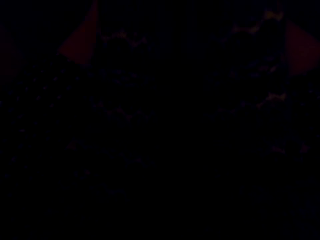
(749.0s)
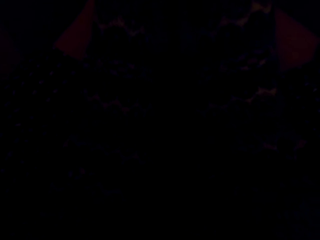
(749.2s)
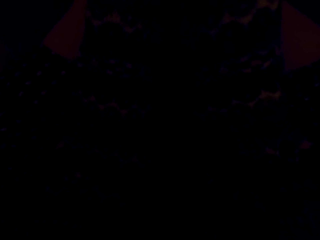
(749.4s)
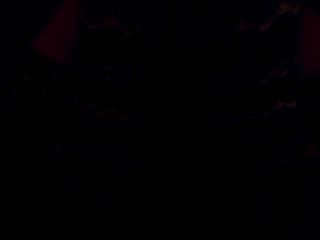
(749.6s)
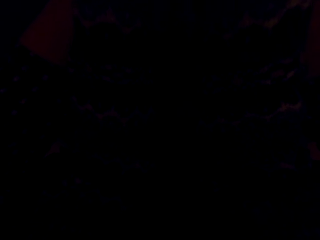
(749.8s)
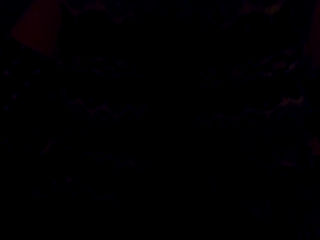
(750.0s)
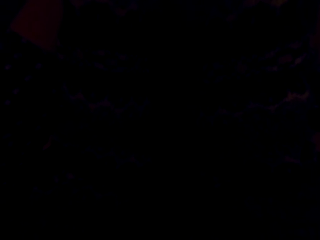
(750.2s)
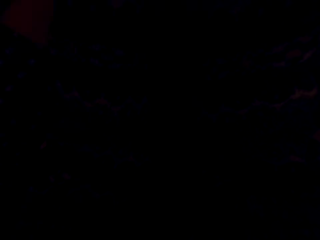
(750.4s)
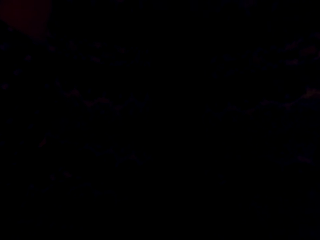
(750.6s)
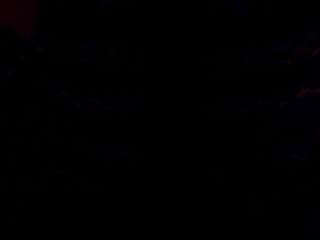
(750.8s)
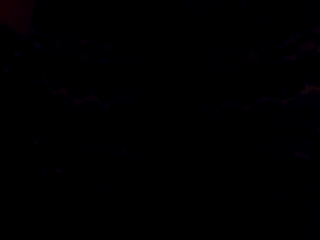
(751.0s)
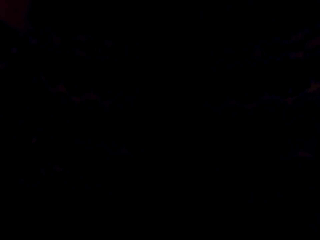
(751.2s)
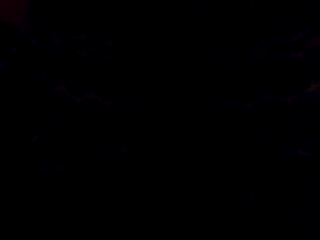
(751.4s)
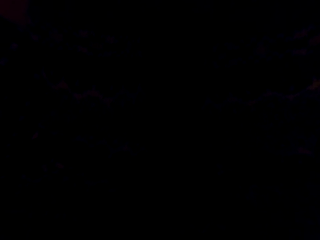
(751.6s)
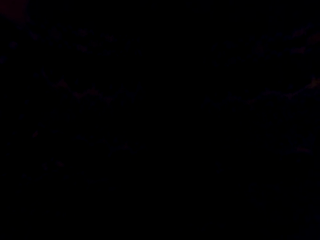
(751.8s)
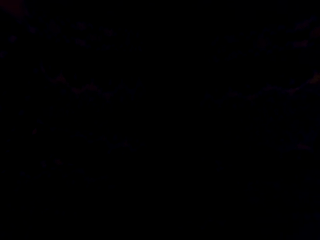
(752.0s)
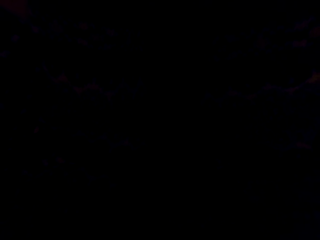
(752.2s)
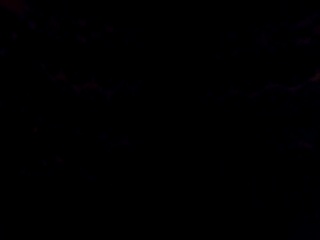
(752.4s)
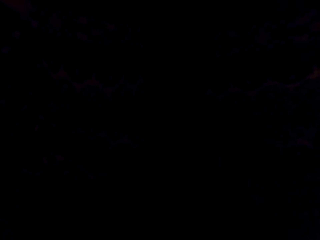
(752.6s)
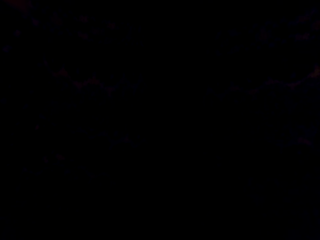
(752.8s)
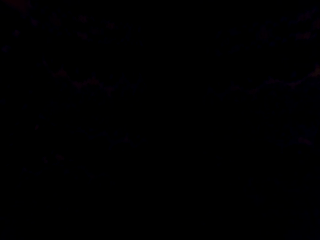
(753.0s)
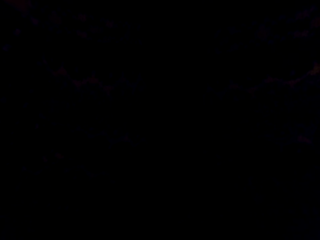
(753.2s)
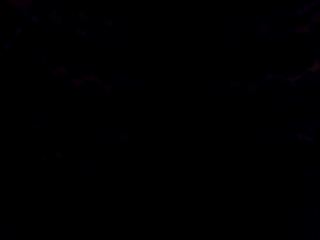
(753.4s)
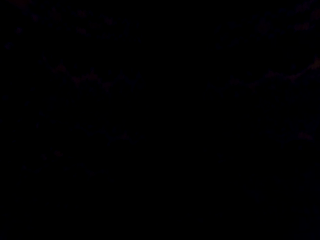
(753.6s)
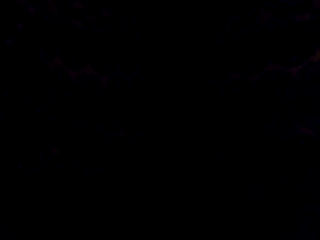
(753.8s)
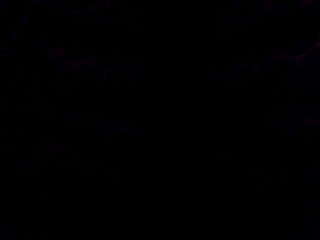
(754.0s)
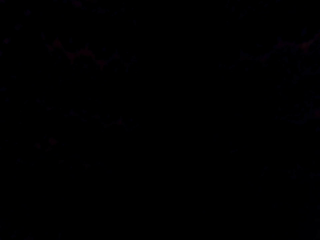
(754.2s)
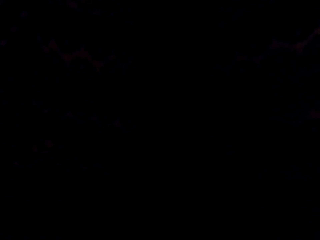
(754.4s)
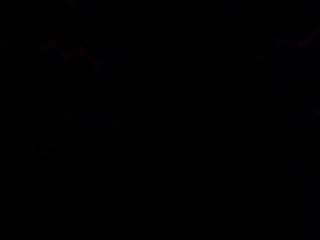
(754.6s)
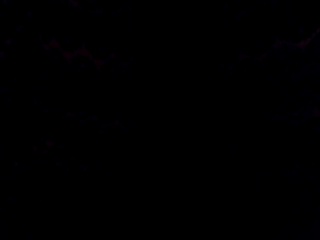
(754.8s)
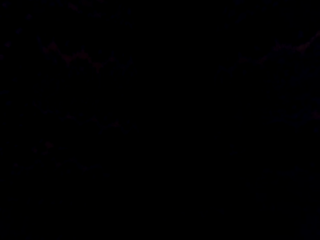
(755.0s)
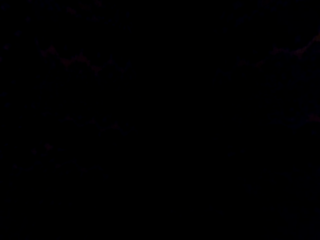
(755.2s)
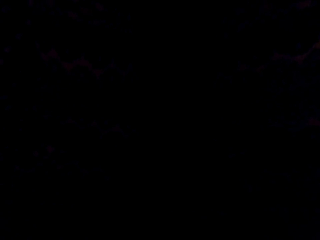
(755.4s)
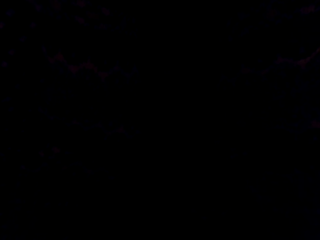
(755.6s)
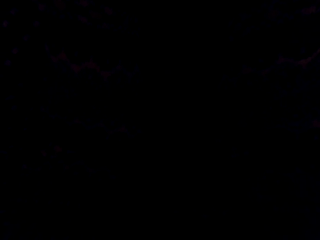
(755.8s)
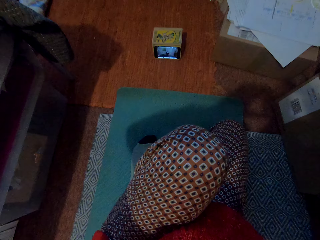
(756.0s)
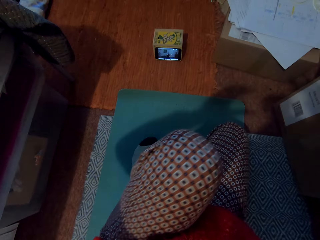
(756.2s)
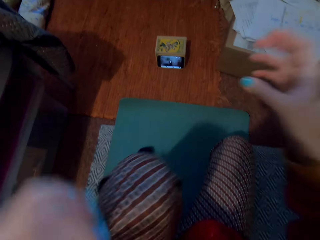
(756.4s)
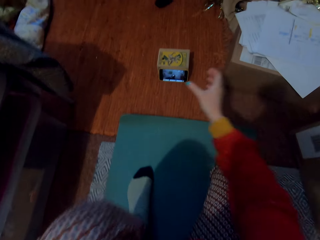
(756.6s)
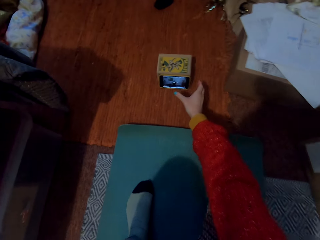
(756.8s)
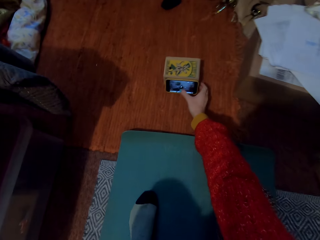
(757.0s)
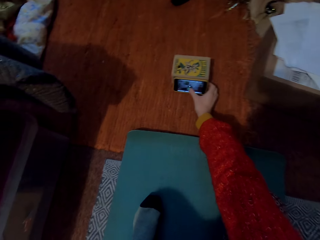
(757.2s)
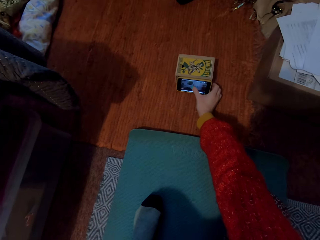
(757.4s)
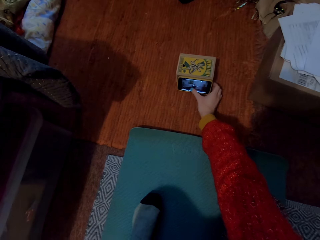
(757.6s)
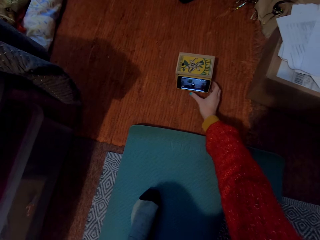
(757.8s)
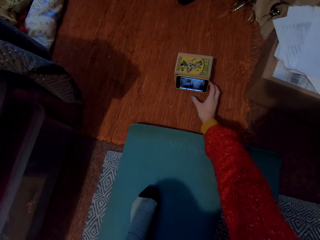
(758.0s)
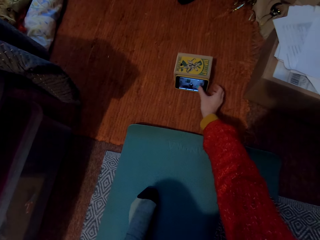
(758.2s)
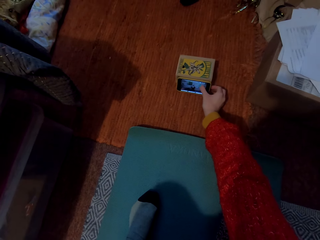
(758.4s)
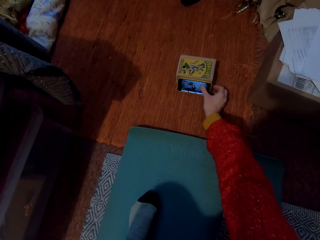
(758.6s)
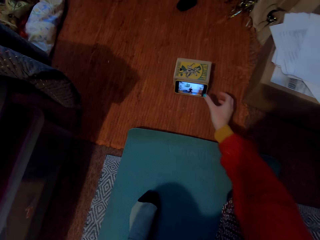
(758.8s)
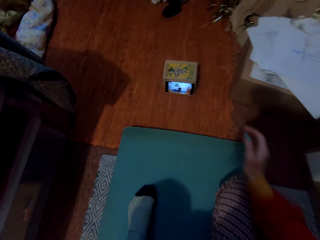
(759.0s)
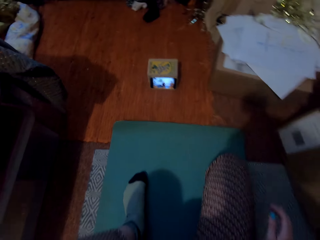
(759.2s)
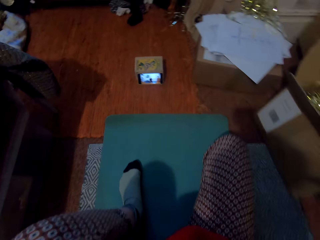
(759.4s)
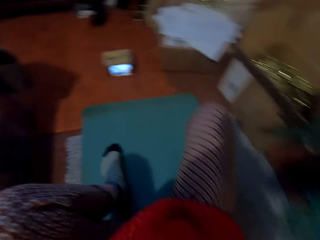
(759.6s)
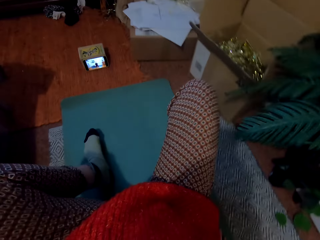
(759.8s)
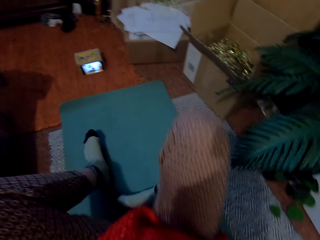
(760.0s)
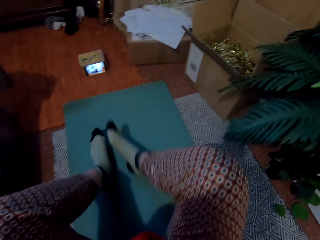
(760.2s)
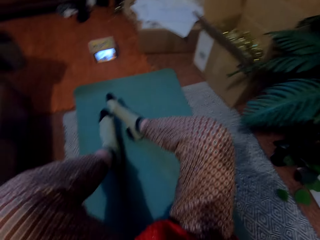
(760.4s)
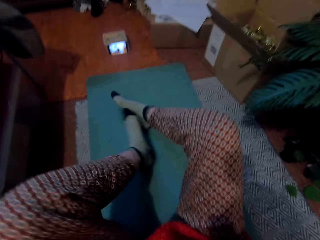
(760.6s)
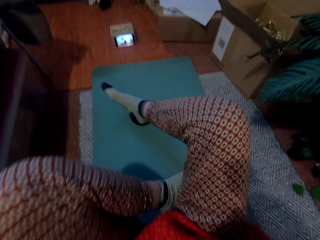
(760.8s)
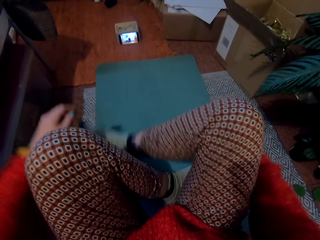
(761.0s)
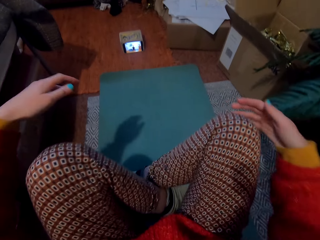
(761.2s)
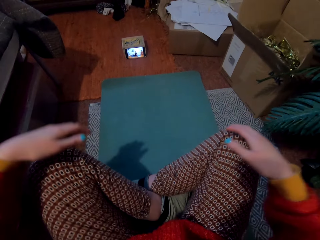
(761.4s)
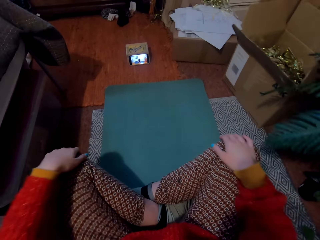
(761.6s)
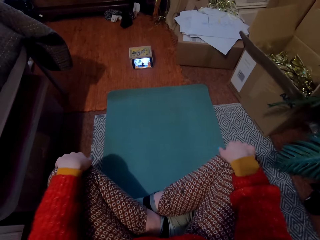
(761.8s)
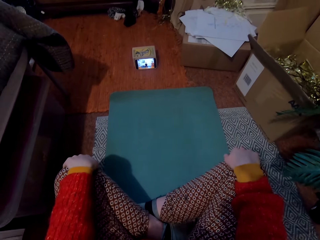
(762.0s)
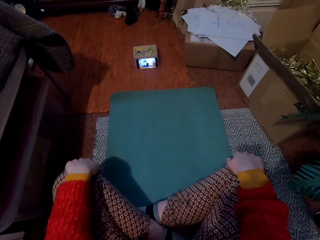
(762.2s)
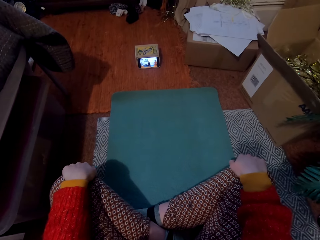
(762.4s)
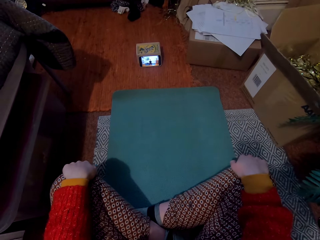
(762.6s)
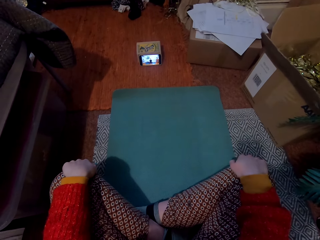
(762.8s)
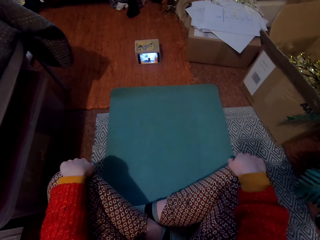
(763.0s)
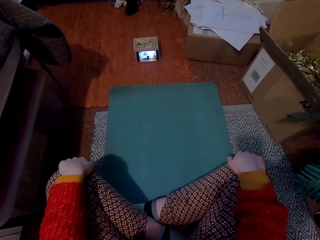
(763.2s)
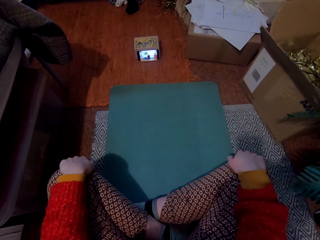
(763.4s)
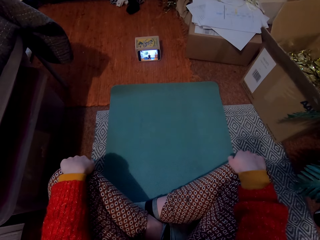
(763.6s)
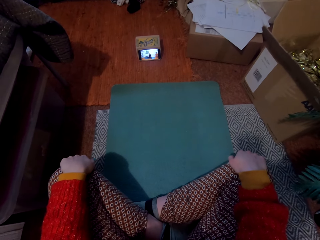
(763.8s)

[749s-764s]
The camera wearer operates a phone. He moves the leg forward. He adjusts himself. He folds the leg together and holds the knees with the hand.

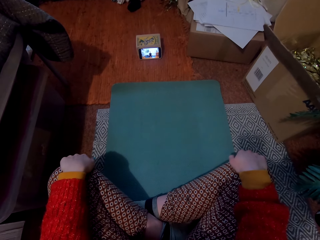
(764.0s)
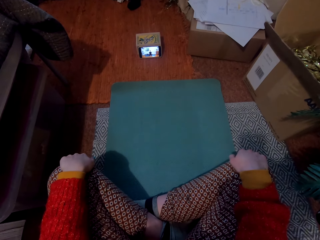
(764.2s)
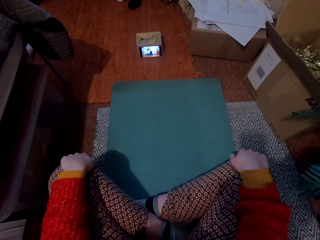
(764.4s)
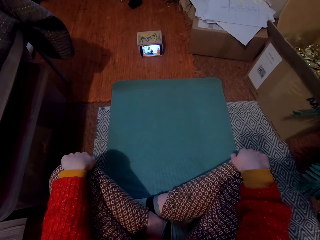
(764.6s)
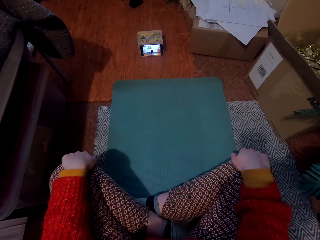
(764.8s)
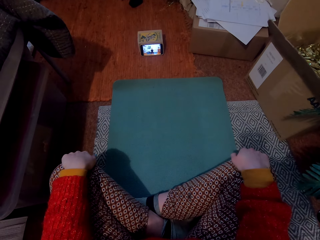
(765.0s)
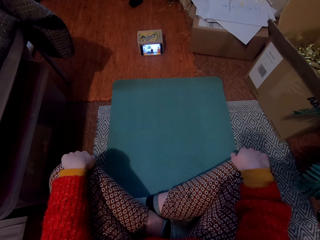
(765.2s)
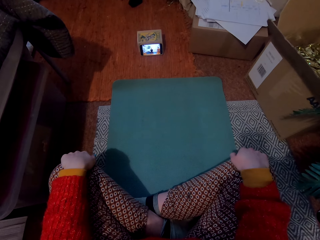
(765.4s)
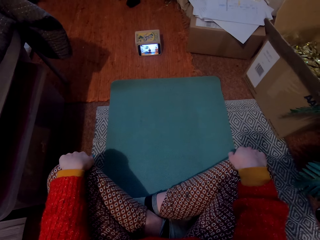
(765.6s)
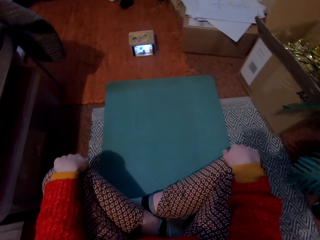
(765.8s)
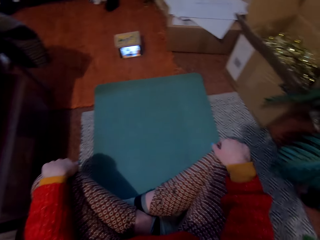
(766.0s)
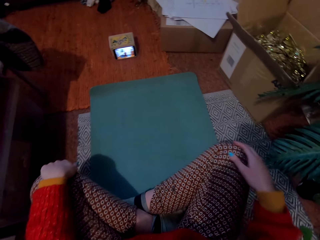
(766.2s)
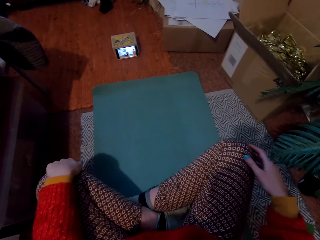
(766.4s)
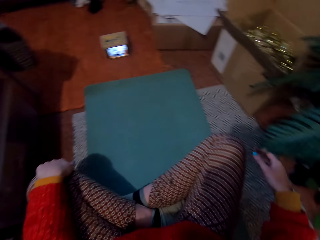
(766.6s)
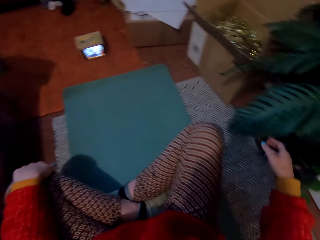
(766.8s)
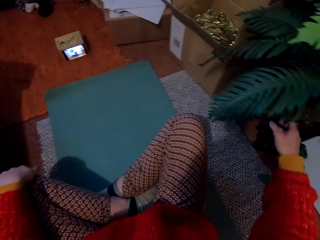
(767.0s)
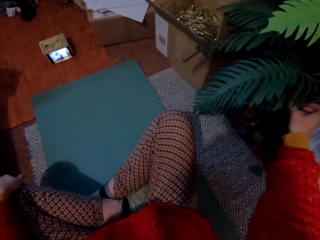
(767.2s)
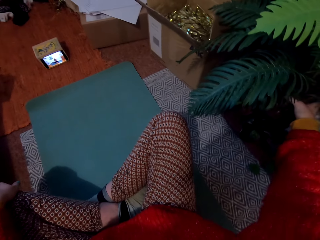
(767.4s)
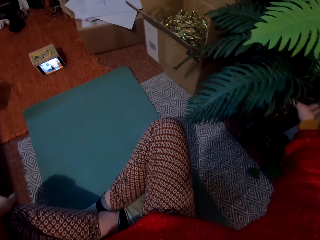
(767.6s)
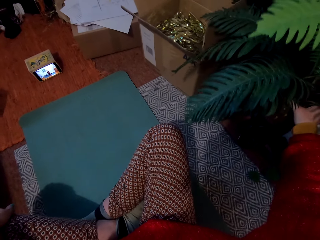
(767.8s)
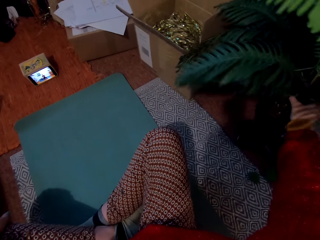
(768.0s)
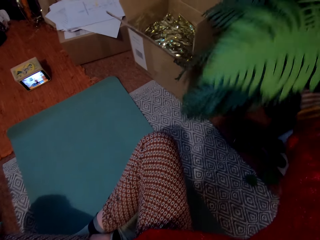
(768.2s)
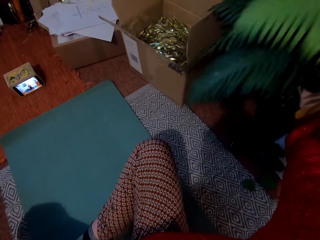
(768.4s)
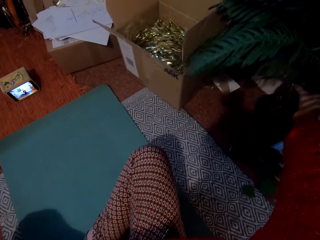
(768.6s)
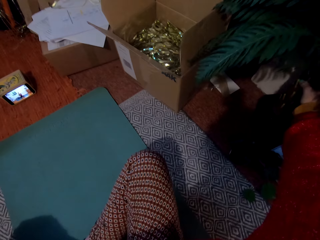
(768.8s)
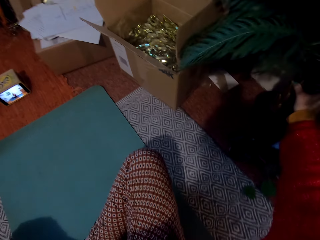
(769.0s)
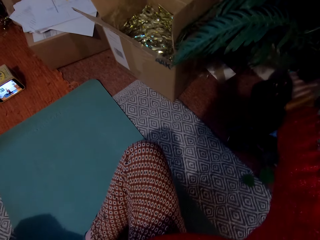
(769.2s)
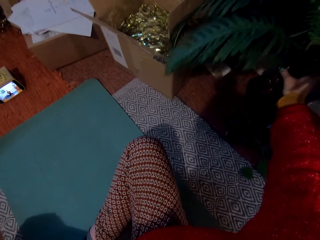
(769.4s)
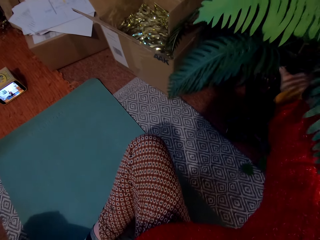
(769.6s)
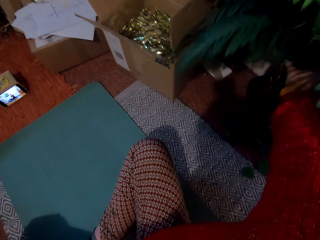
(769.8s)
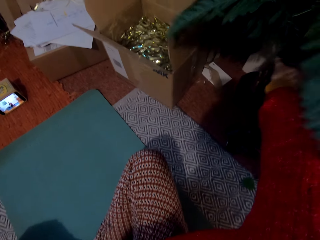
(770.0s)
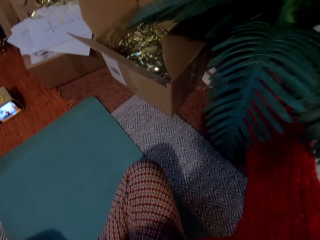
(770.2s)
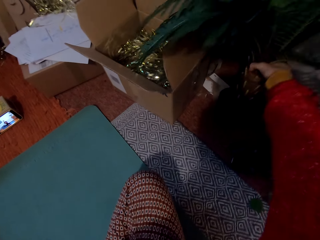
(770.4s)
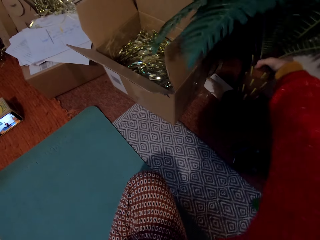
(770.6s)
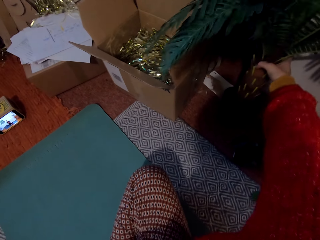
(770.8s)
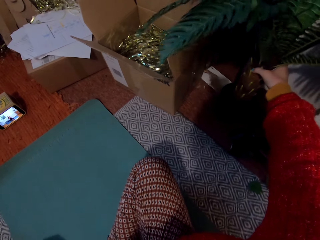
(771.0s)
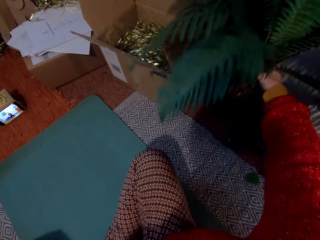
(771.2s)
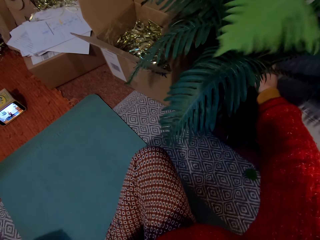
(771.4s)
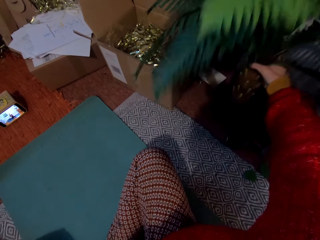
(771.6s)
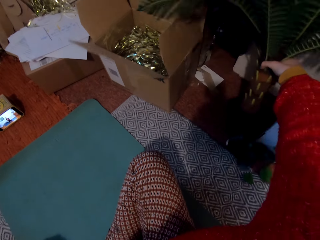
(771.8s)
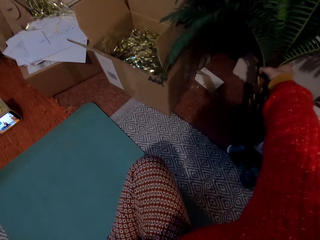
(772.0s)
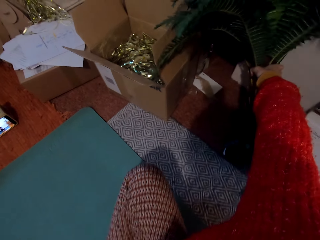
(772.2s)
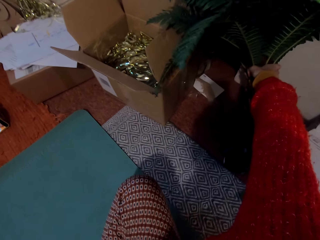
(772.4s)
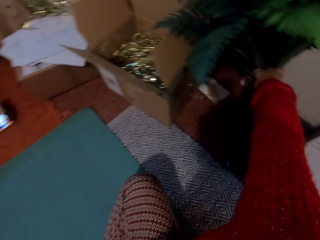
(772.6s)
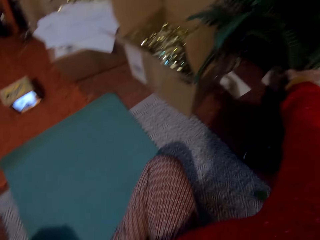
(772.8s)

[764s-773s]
The camera wearer pushes the plant vase away.
